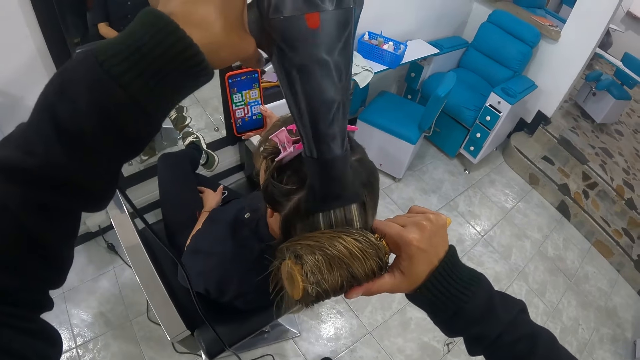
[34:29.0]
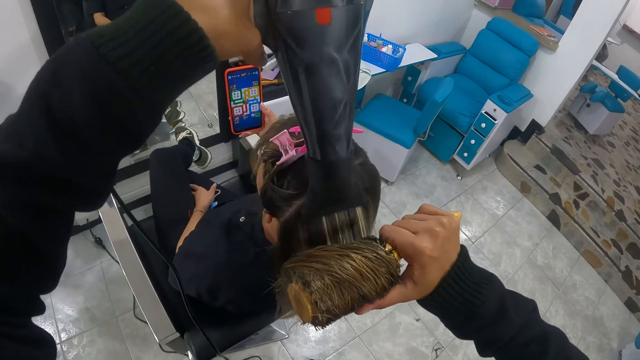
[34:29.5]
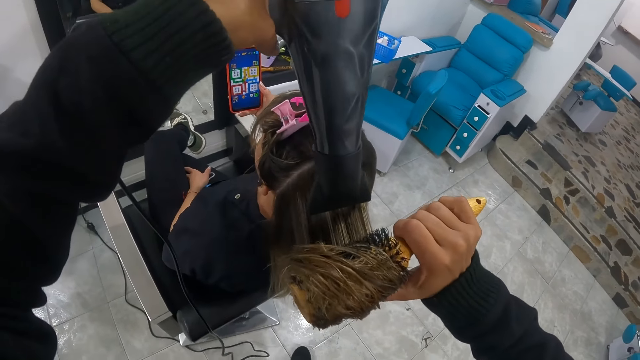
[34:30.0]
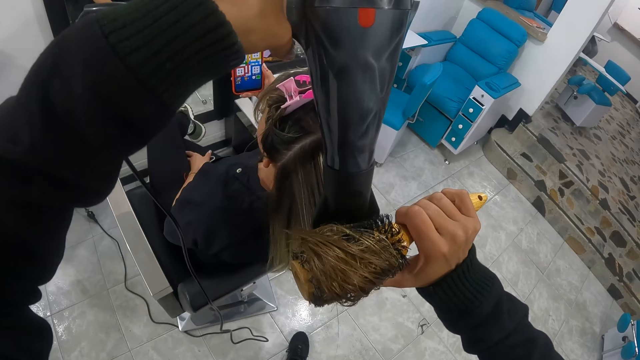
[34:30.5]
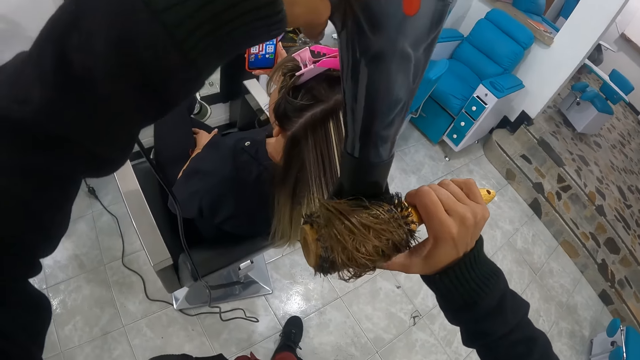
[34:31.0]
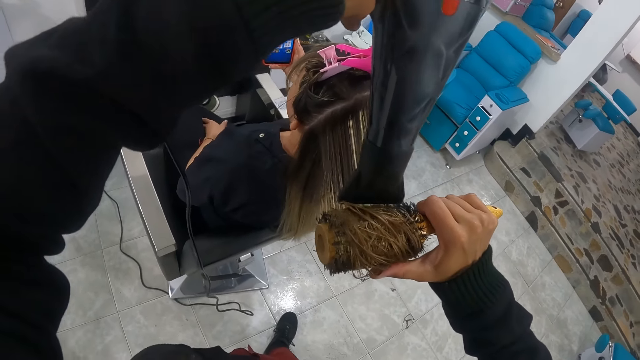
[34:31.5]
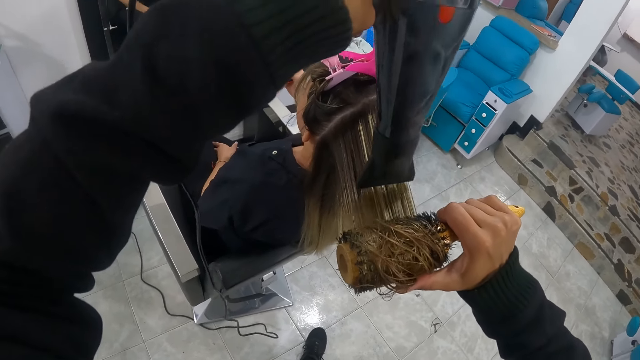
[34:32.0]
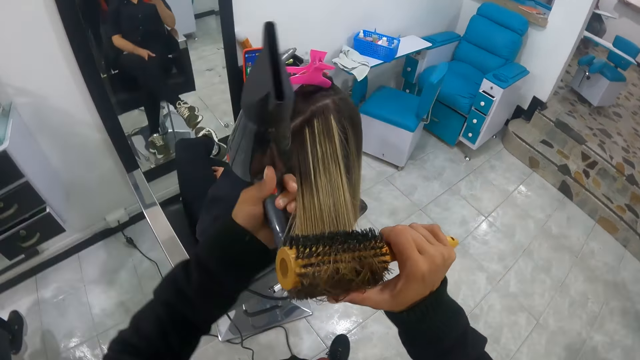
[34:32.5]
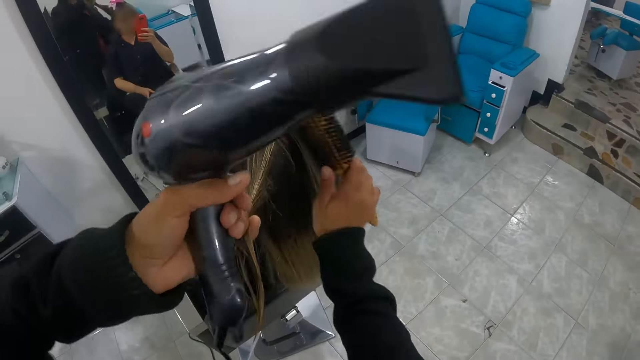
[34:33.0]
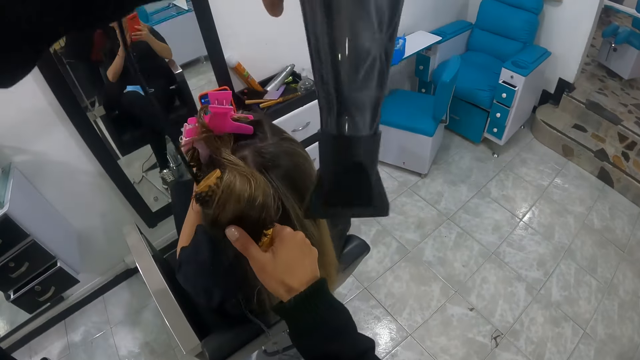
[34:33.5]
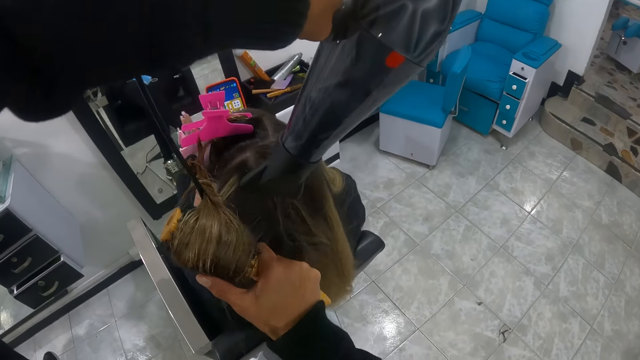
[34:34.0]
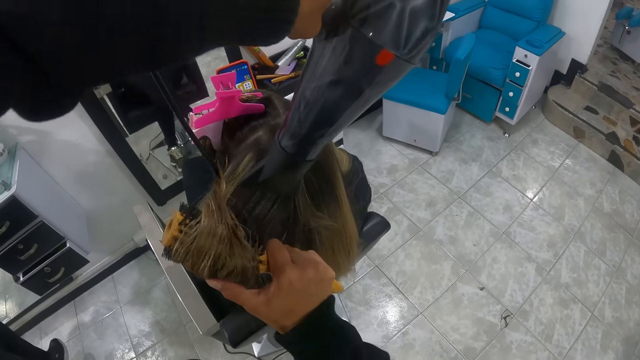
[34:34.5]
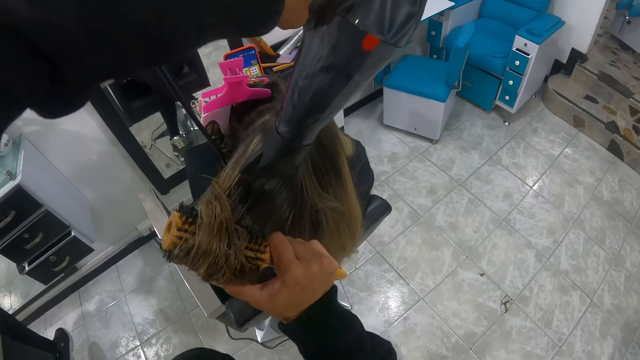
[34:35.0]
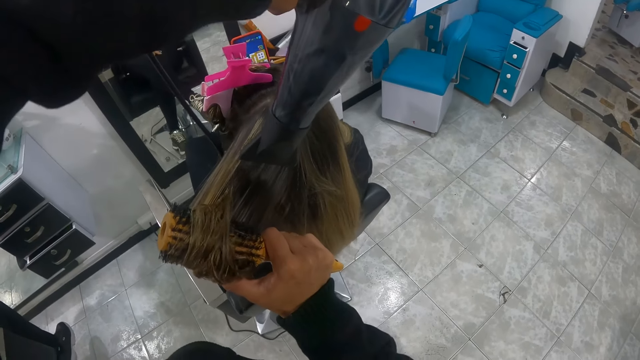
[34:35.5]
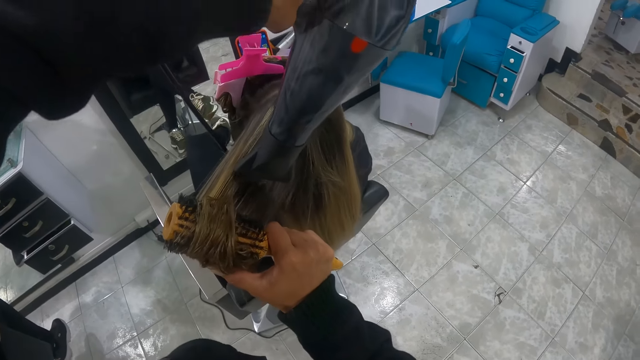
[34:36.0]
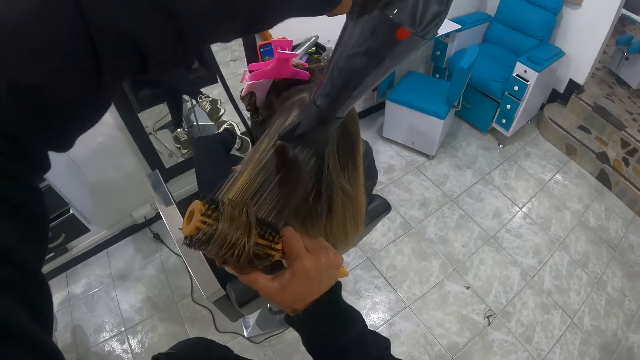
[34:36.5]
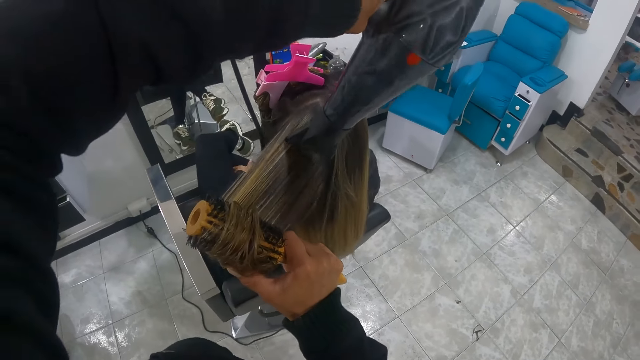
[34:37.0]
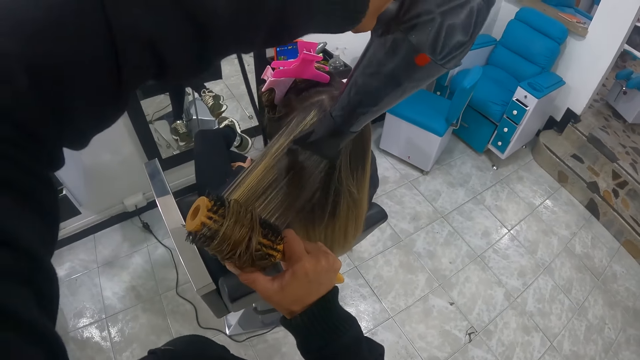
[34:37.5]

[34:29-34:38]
The camera wearer rolls the hair of a woman with her left hand on the brush in her right hand. She touches the hair with her hand. She dries the hair of the woman with the hairdryer in her left hand.

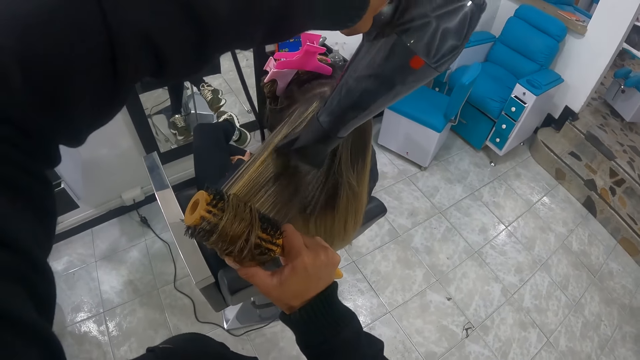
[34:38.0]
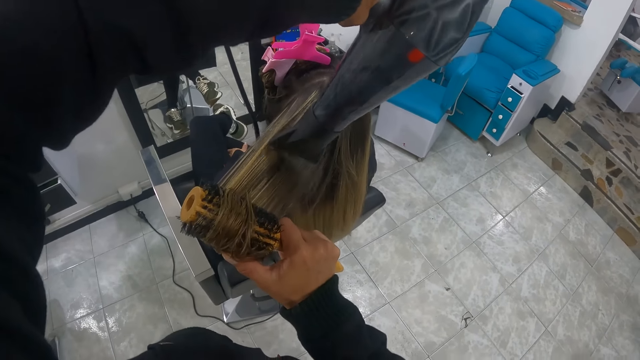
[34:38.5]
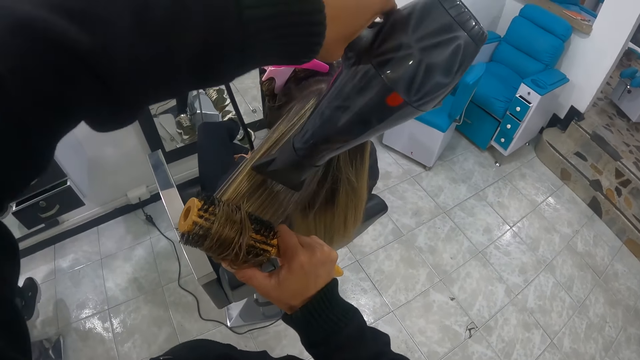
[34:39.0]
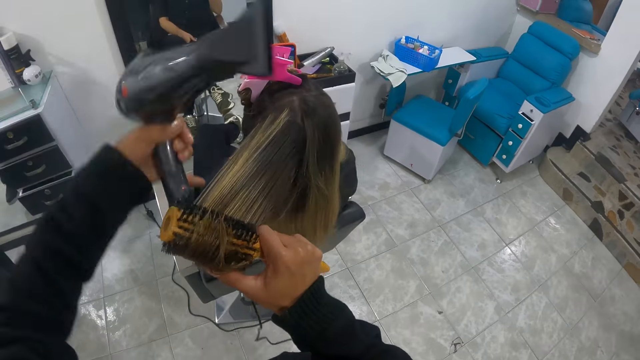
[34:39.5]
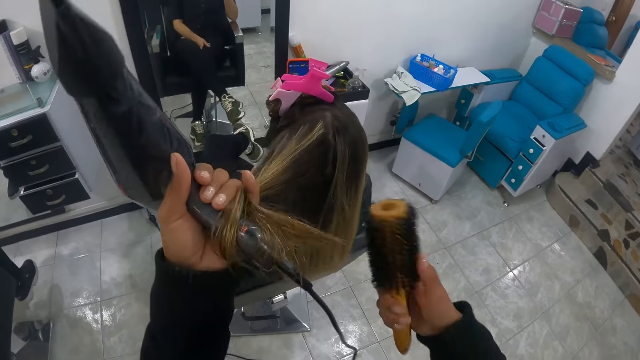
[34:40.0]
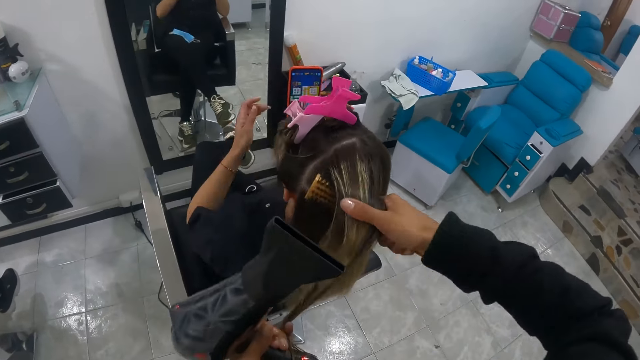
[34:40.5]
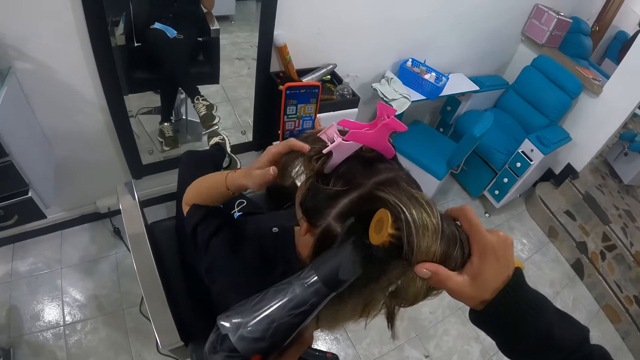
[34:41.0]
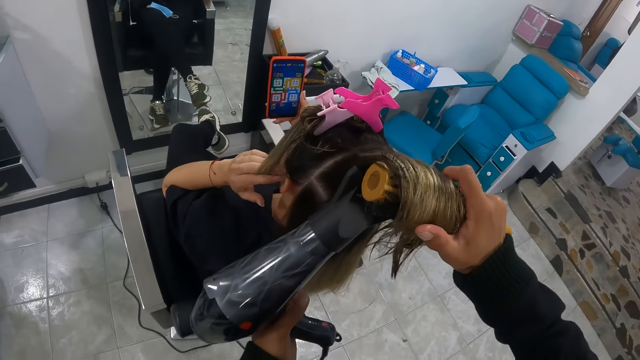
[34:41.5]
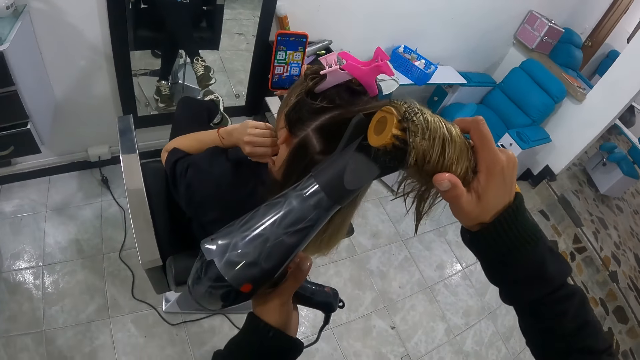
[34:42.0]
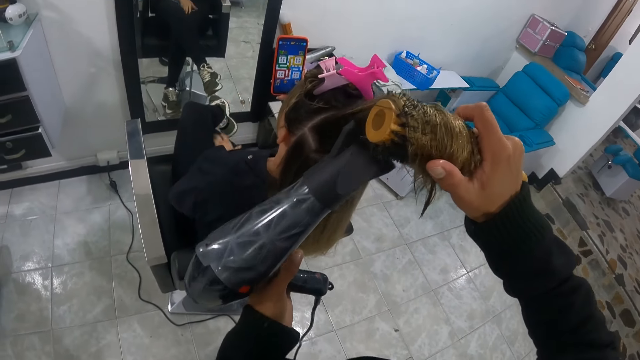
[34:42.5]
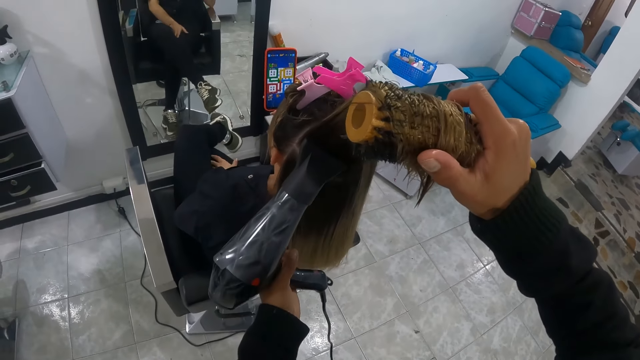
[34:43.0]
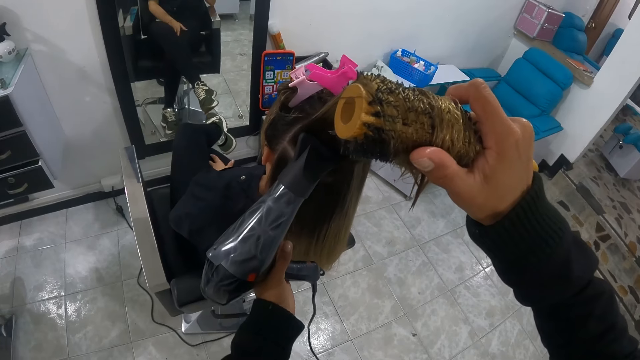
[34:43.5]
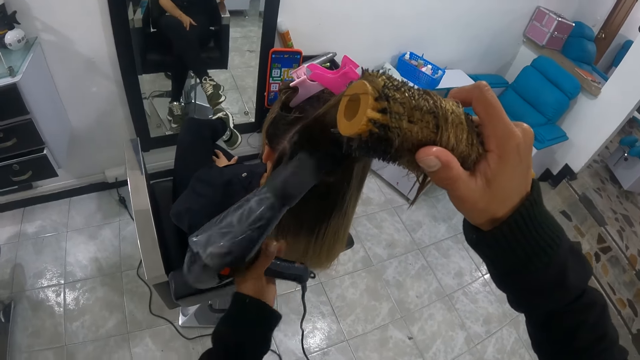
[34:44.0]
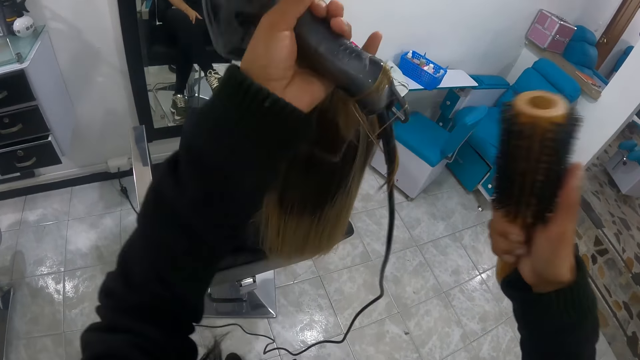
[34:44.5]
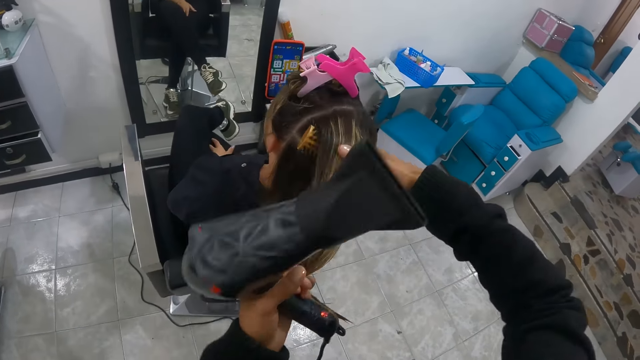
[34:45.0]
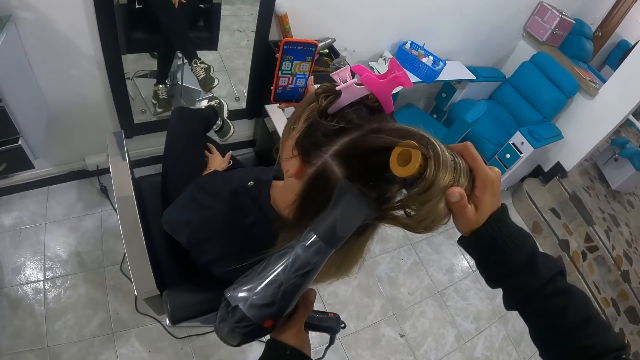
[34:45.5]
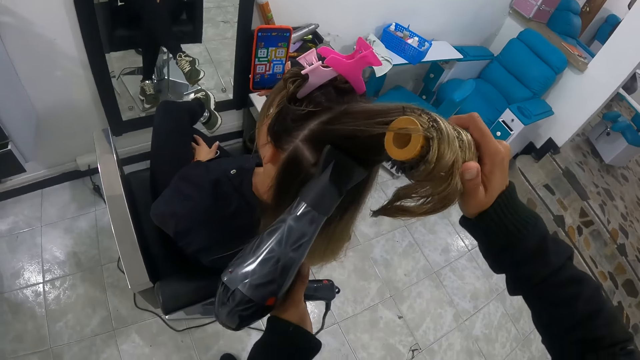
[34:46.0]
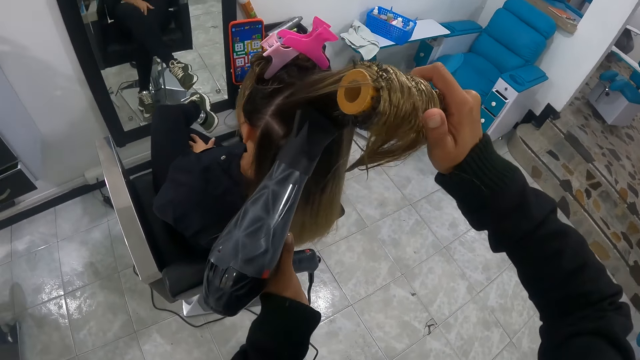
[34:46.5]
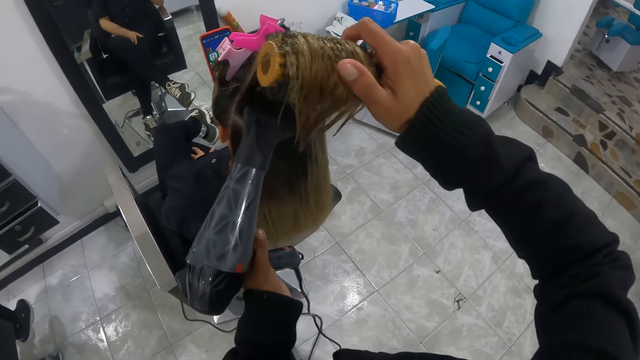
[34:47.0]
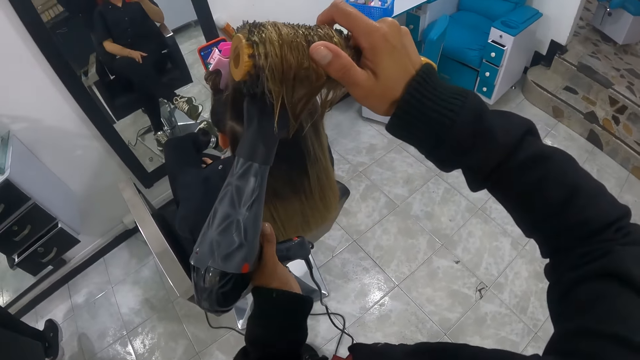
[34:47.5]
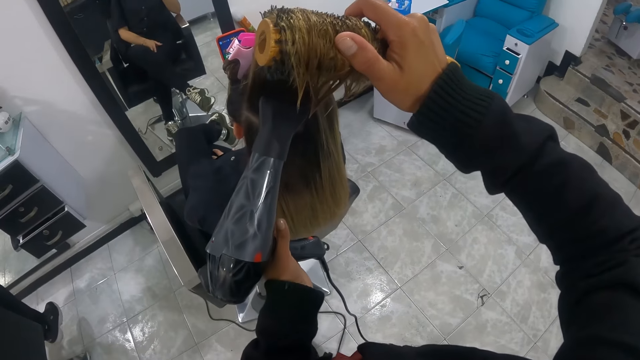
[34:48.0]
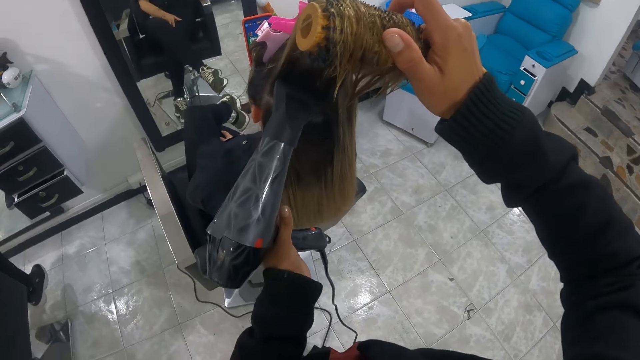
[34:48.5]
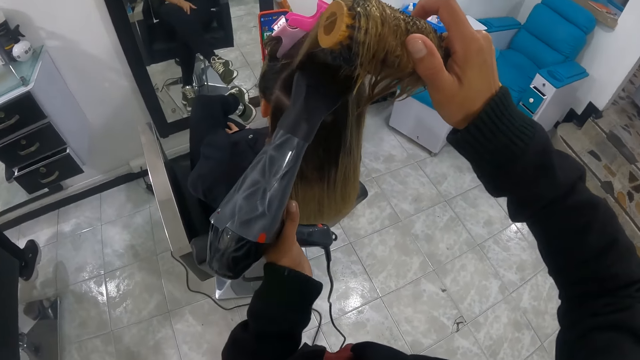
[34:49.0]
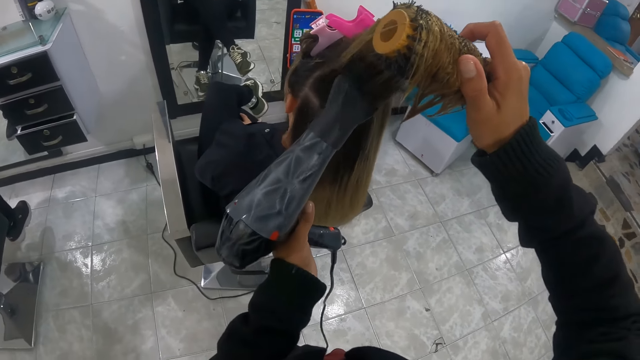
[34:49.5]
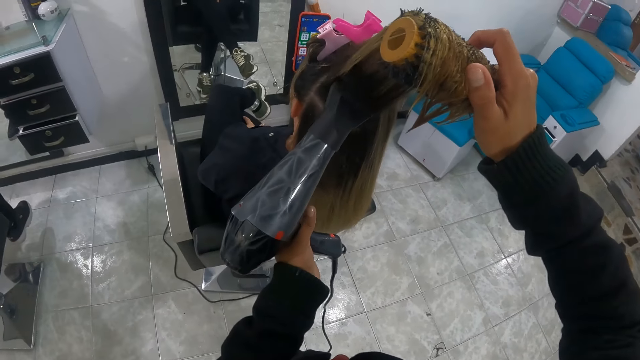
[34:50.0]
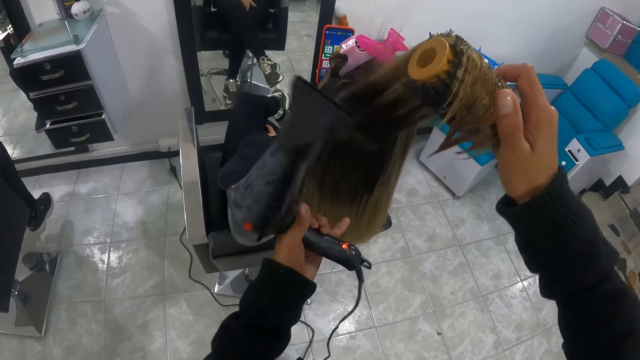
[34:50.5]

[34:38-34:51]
The camera wearer rolls the hair of a woman with her left hand on the brush in her right hand. She touches the hair with her hand. She dries the woman with the hairdryer in her left hand. The woman touches her hair with her left hand. The camera wearer rolls the hair of the woman with her left hand on the brush in her right hand. She touches the hair with her hand. She dries the hair of the woman with the hairdryer in her left hand.
